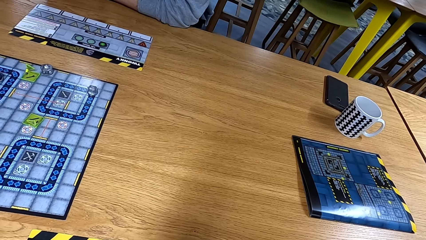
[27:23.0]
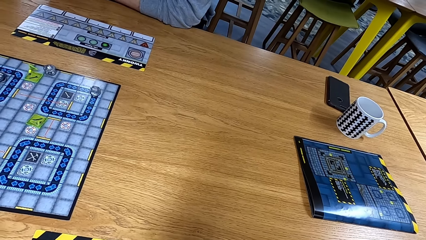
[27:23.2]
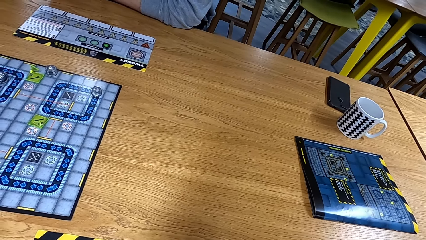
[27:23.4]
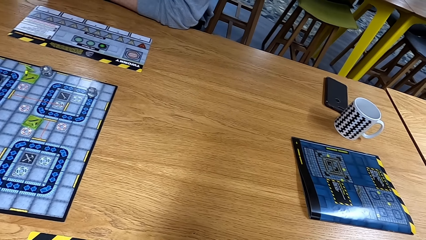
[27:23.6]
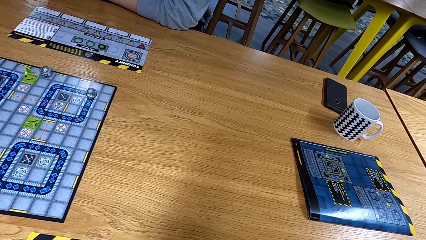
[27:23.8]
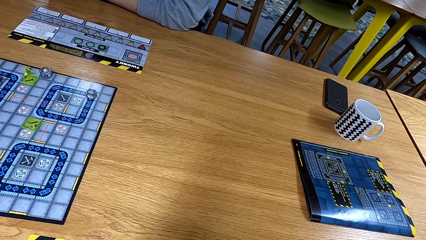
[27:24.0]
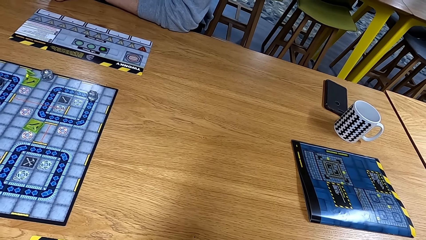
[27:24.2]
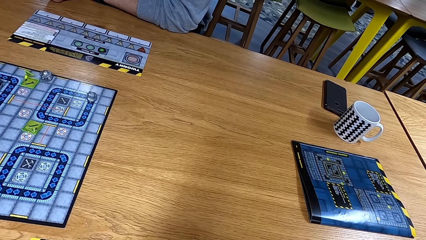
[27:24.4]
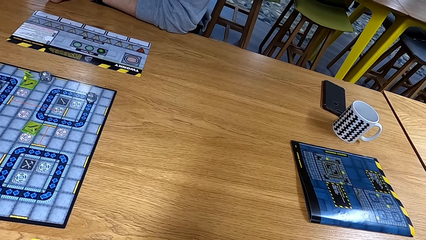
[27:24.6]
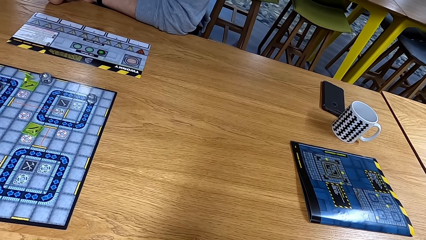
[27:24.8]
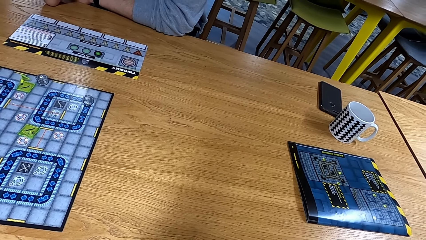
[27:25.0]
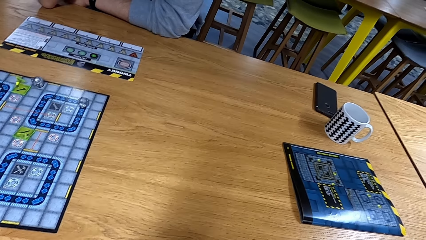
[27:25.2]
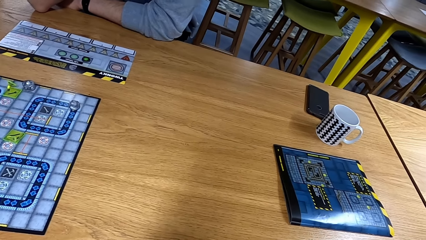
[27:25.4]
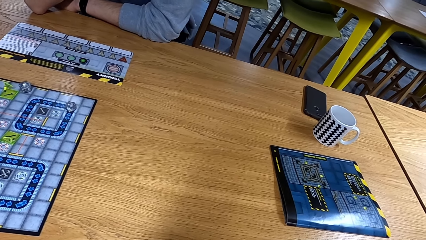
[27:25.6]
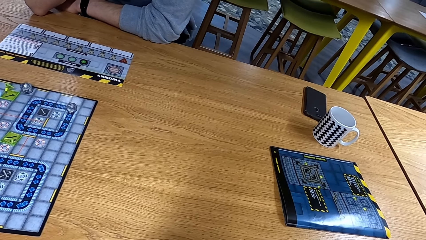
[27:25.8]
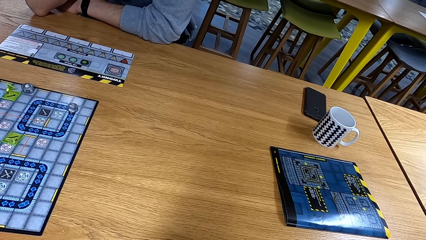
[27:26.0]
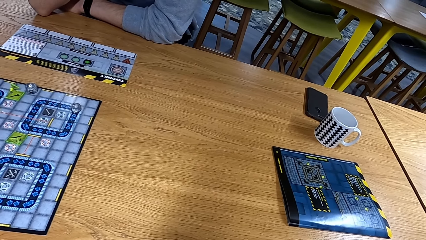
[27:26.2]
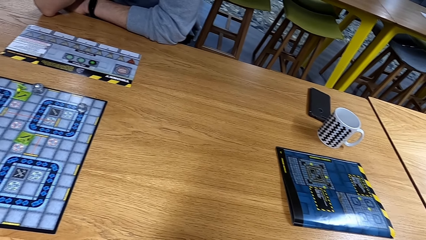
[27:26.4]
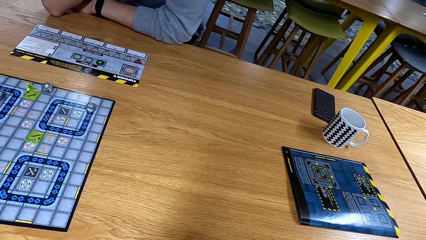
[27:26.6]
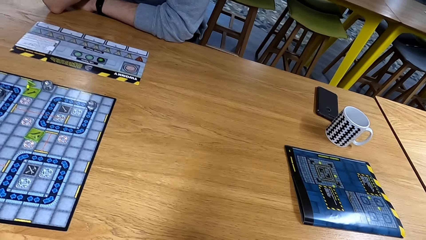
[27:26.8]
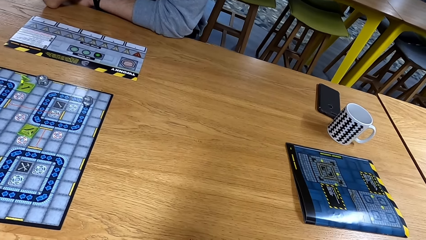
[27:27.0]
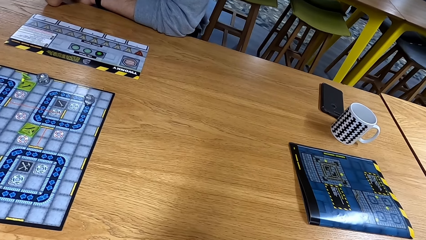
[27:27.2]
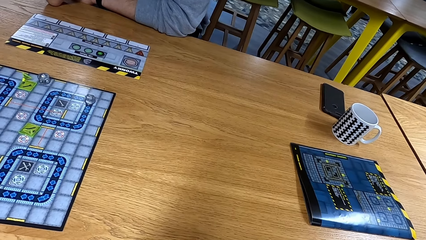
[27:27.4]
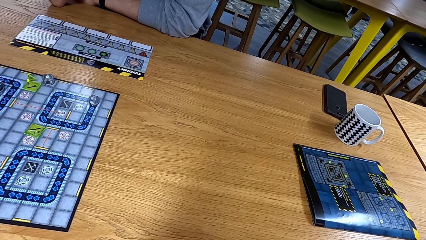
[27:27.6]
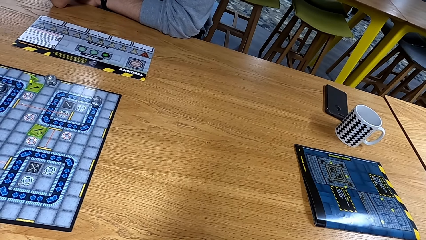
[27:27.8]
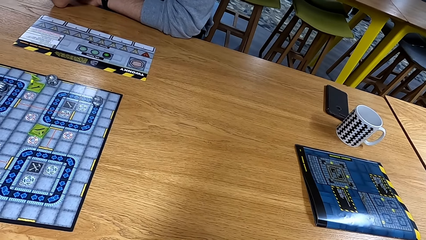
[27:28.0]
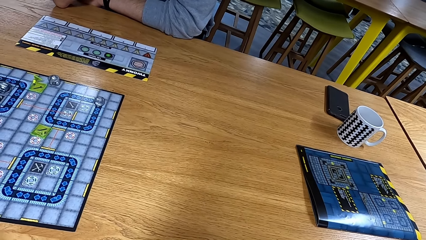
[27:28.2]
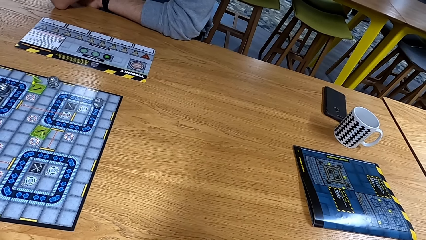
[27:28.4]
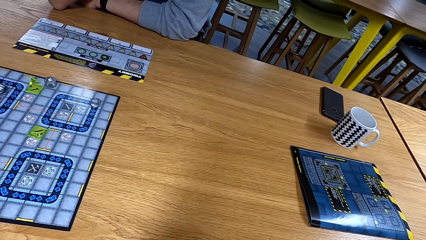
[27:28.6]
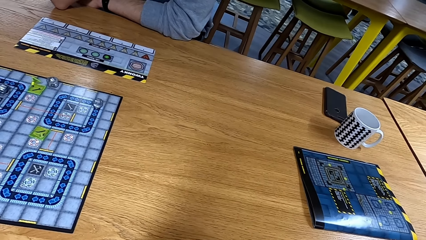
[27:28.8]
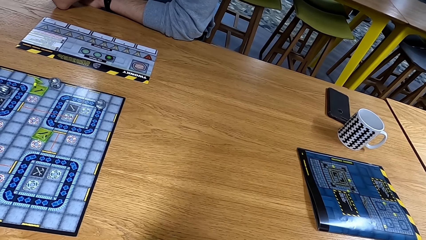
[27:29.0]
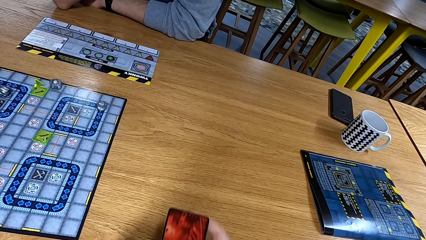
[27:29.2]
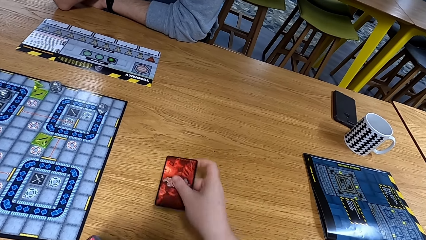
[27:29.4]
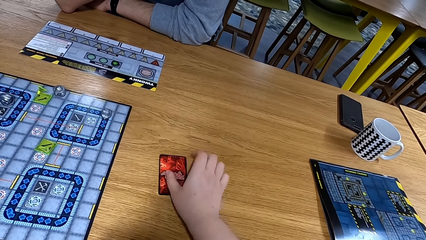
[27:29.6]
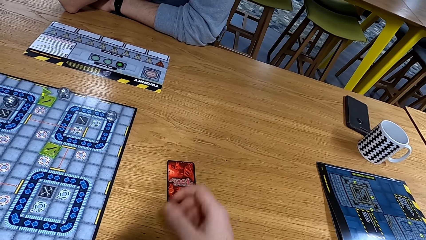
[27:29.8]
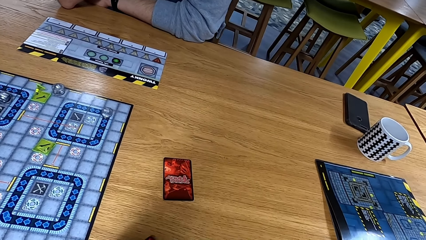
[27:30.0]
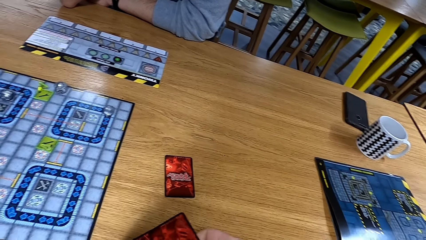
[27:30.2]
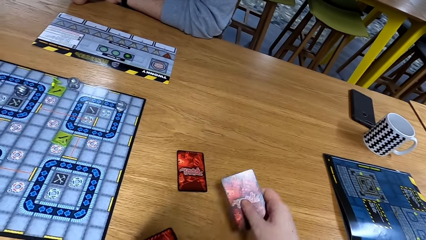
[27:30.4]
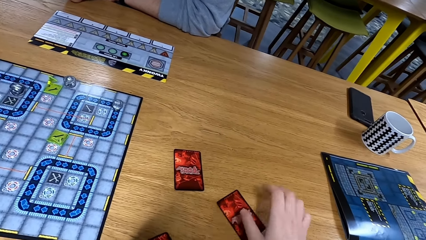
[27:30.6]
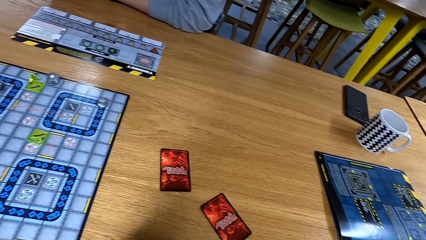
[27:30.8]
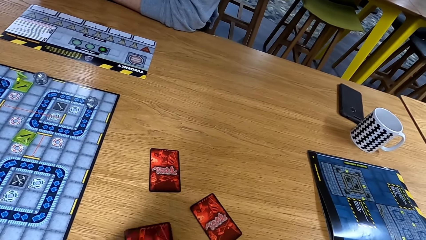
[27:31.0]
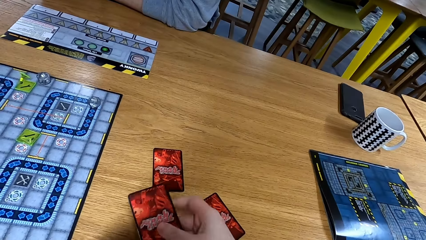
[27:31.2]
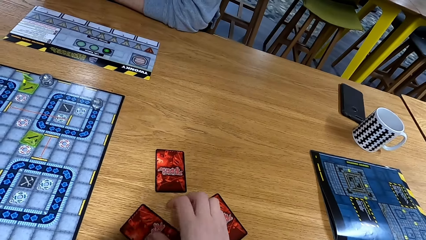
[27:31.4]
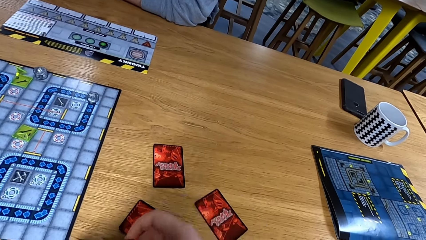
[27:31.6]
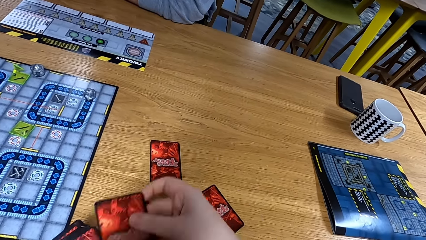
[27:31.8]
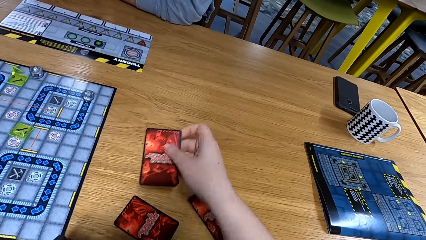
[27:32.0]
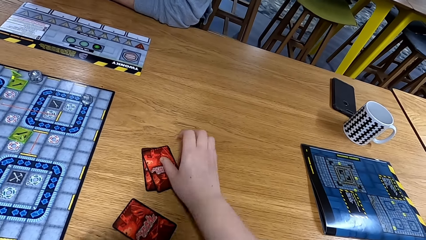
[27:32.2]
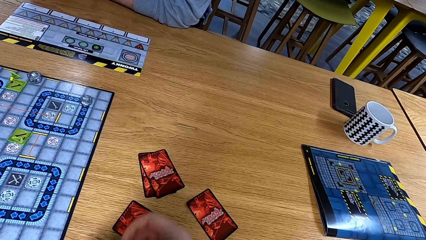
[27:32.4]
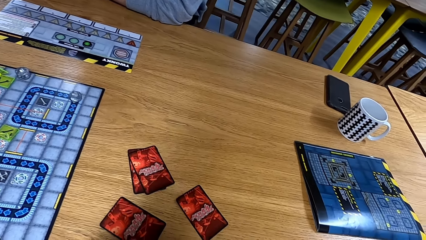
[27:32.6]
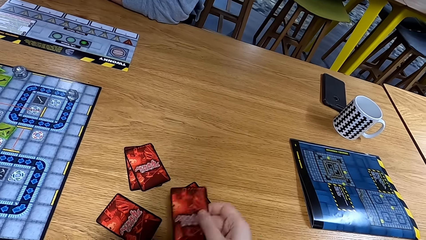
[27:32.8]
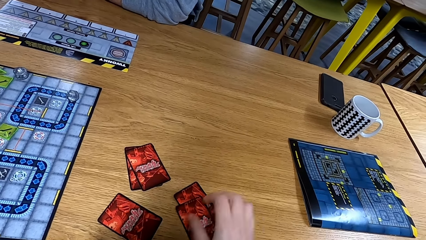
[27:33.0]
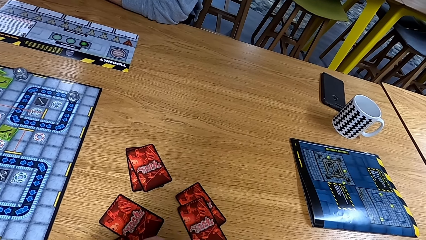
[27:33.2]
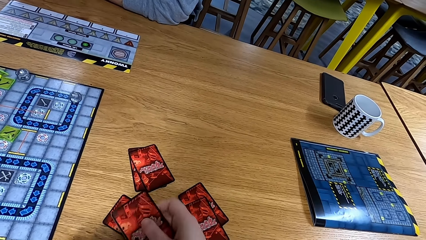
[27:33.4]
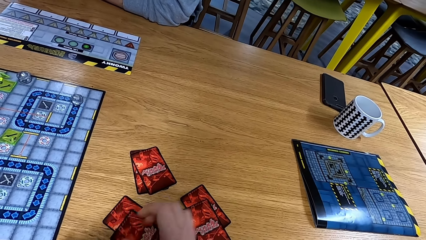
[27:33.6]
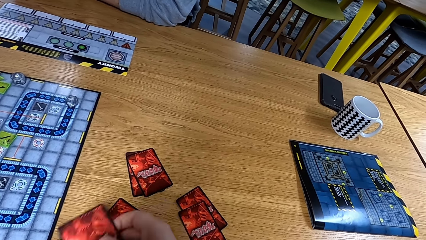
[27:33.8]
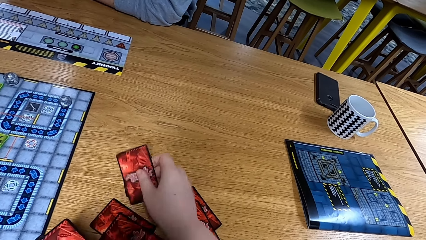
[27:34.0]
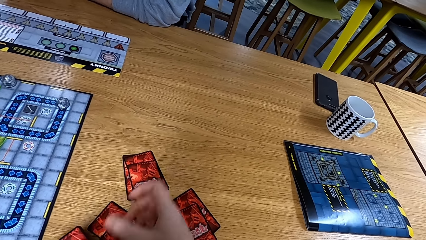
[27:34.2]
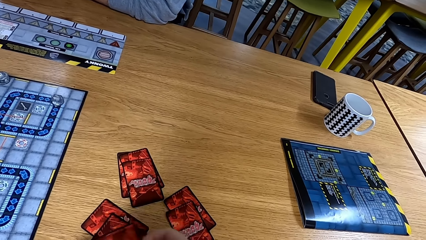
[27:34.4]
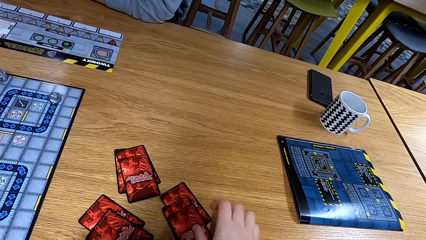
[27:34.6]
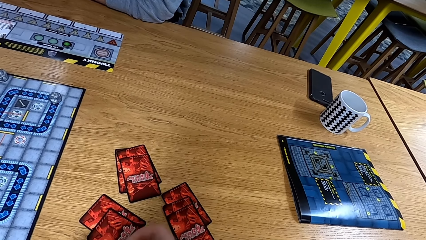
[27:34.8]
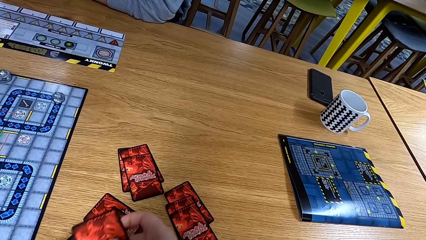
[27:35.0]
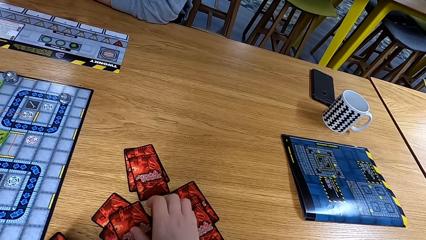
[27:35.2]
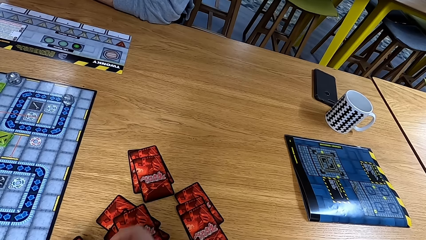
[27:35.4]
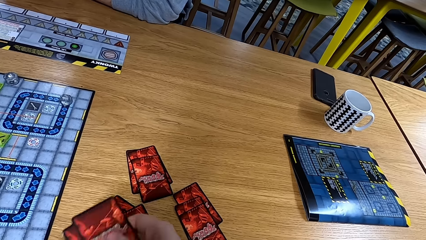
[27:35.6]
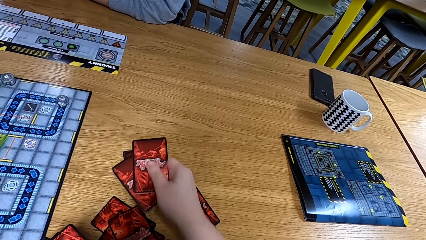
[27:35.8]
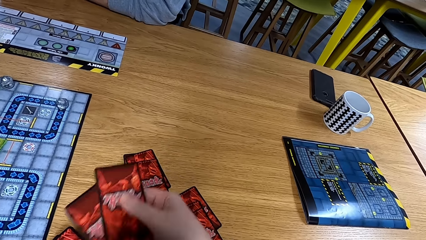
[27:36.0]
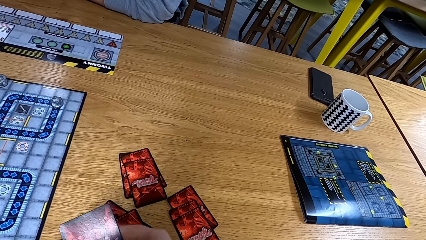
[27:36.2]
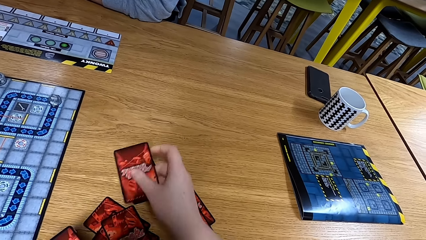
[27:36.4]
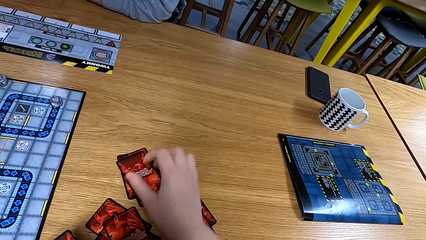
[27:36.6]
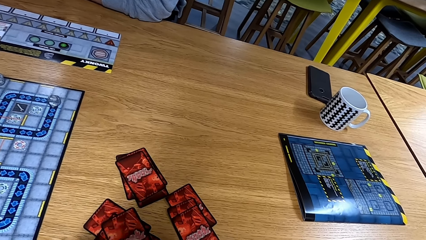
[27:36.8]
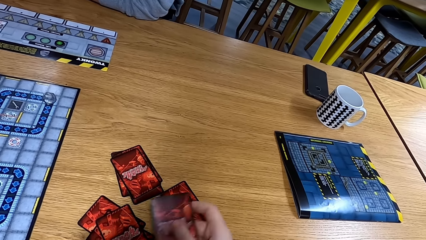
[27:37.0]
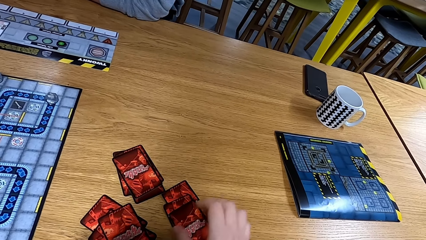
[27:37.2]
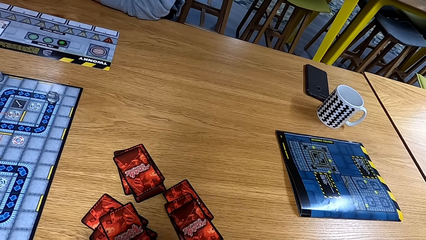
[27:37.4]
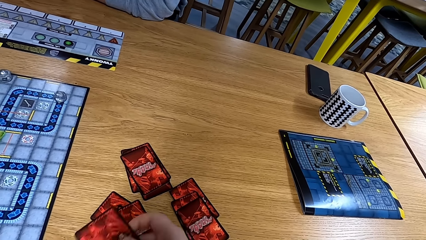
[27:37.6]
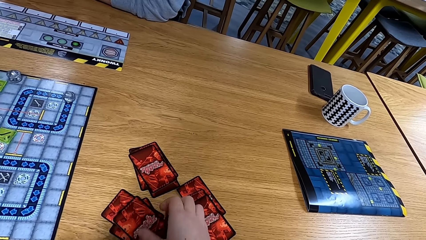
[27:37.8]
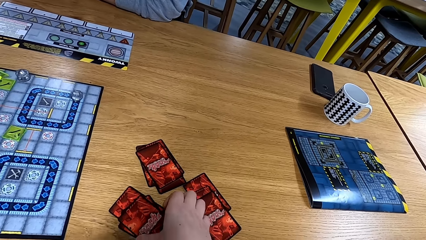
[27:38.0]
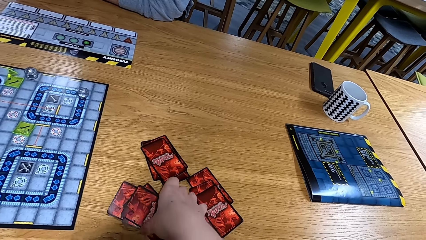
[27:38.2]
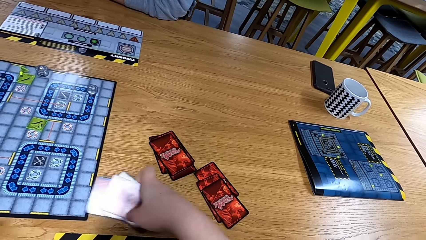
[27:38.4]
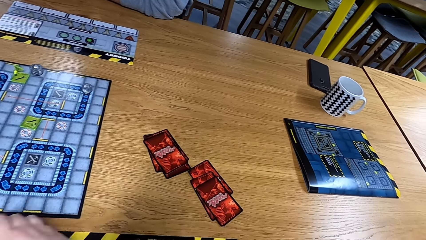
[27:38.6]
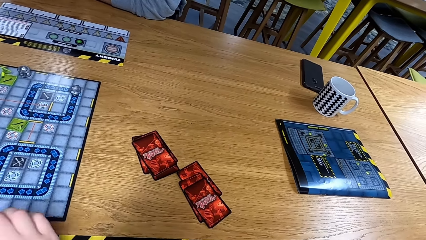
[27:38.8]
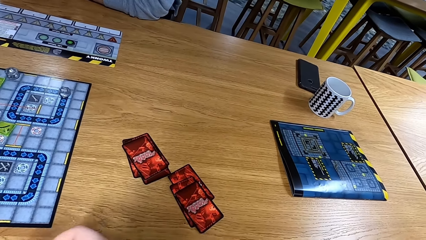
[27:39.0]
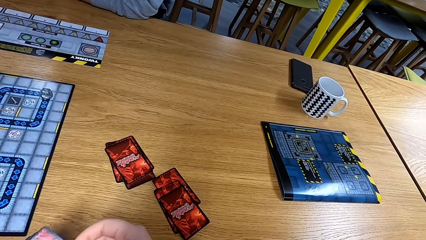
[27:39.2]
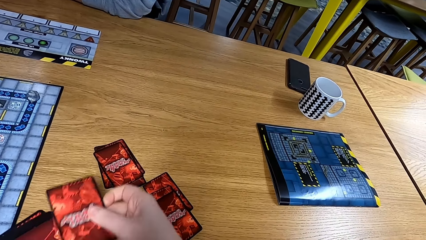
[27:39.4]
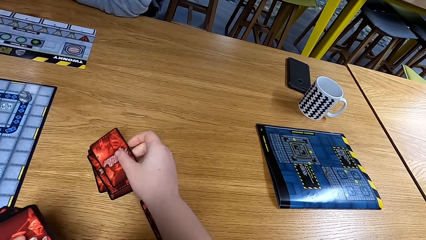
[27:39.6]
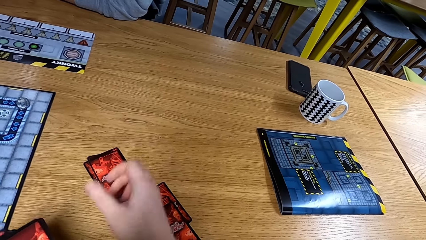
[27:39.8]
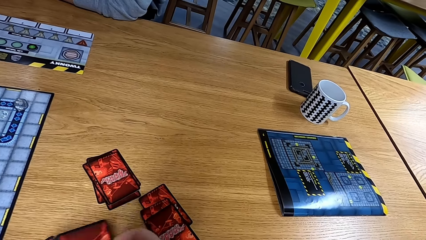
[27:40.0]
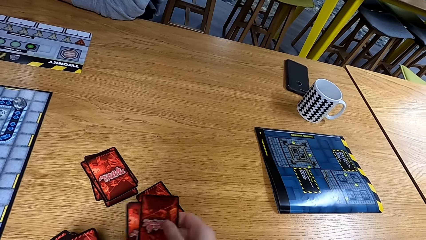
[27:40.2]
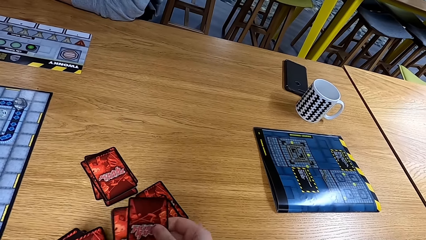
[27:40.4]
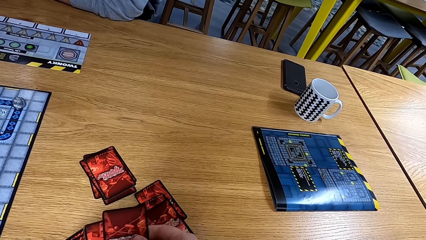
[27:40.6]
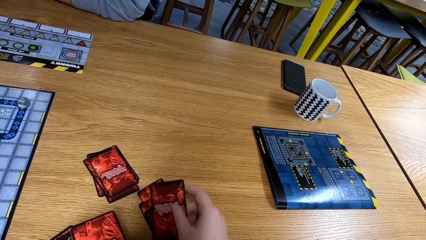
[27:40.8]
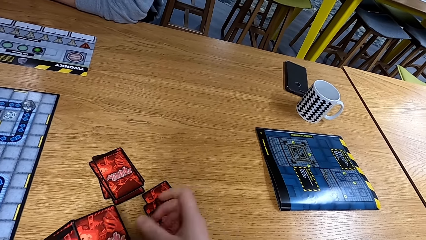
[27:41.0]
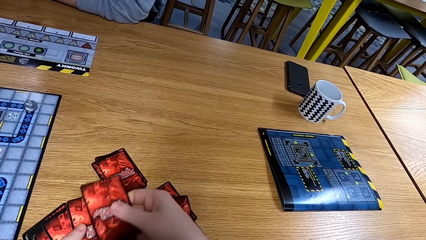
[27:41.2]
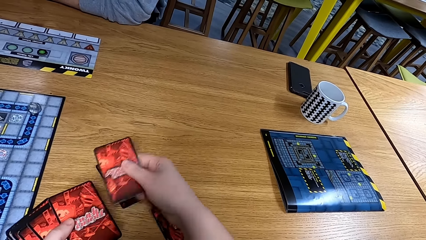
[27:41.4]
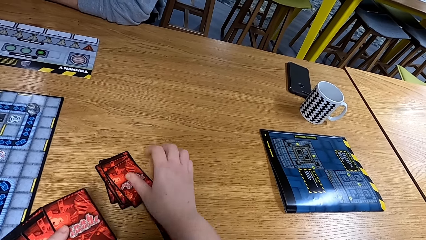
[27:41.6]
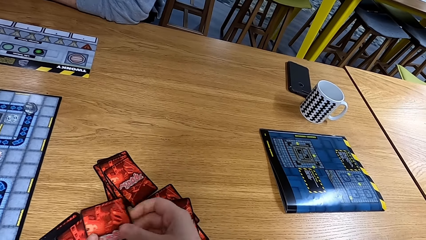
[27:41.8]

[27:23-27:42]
The camera wearer looks at the table. They put the card down.
